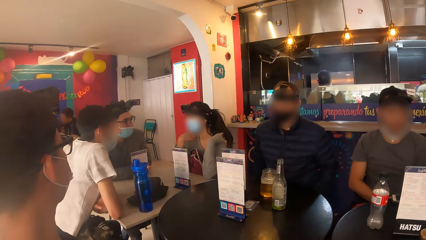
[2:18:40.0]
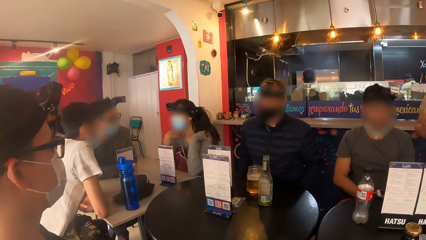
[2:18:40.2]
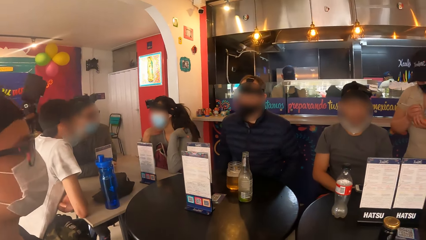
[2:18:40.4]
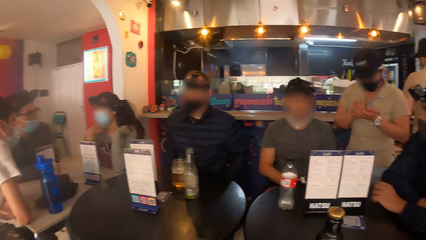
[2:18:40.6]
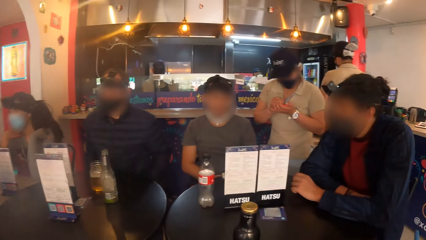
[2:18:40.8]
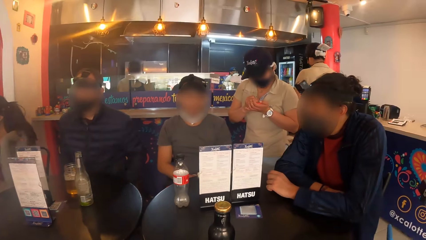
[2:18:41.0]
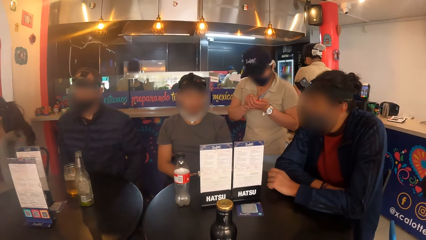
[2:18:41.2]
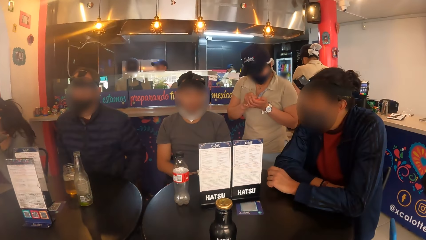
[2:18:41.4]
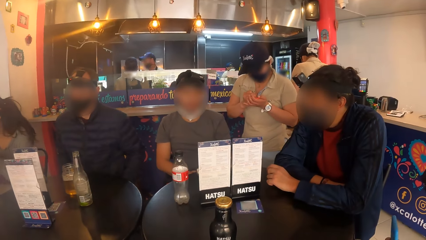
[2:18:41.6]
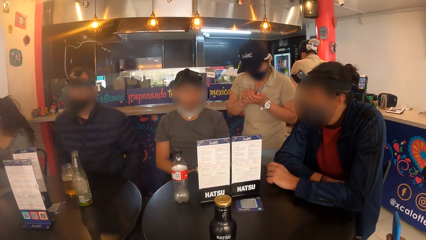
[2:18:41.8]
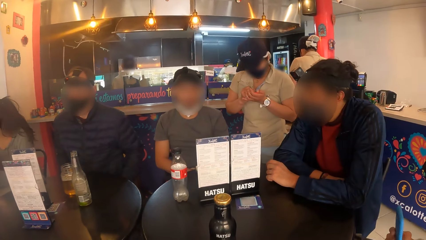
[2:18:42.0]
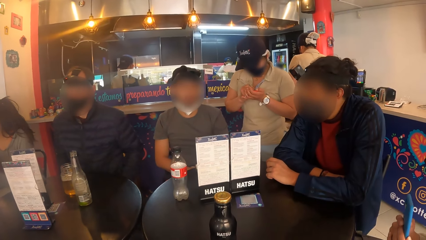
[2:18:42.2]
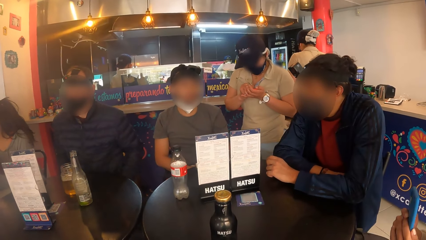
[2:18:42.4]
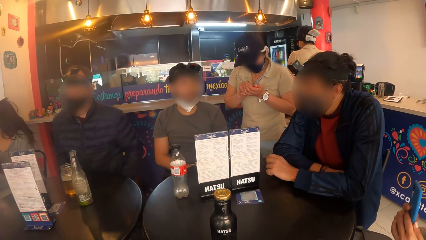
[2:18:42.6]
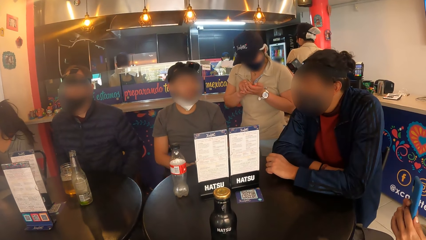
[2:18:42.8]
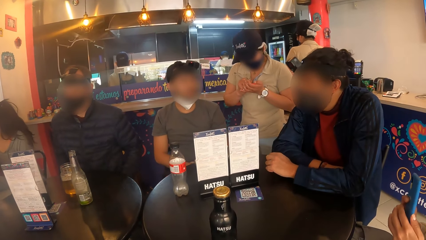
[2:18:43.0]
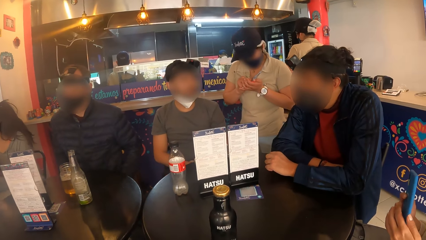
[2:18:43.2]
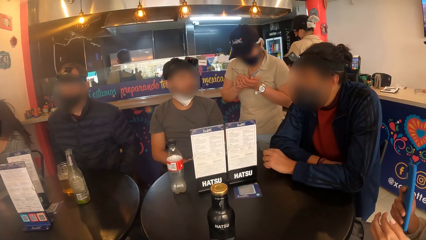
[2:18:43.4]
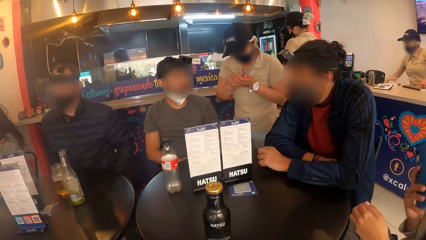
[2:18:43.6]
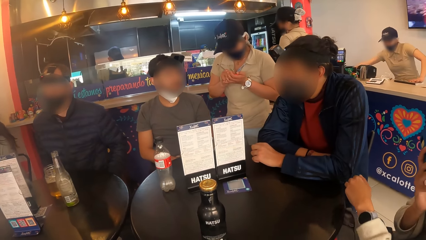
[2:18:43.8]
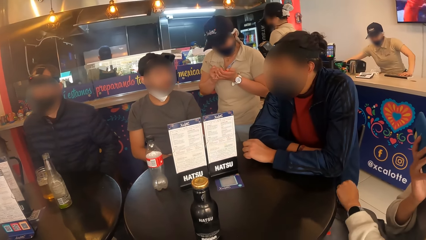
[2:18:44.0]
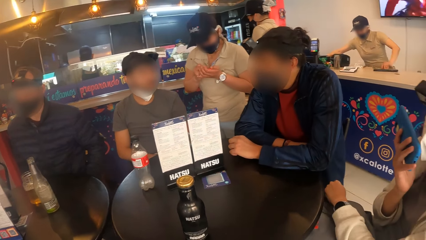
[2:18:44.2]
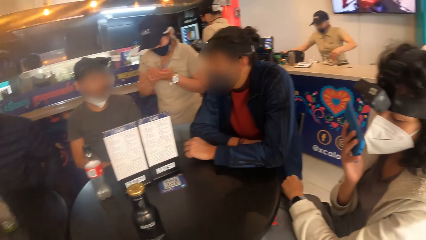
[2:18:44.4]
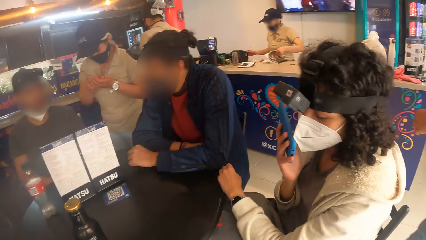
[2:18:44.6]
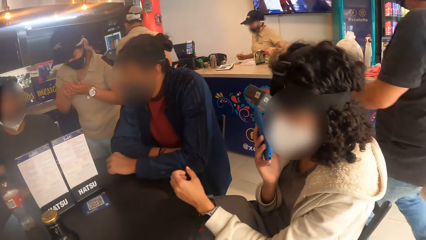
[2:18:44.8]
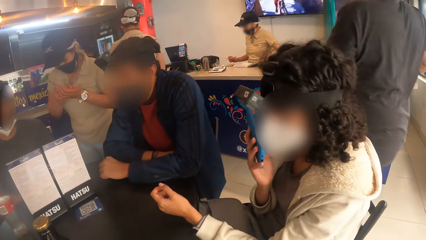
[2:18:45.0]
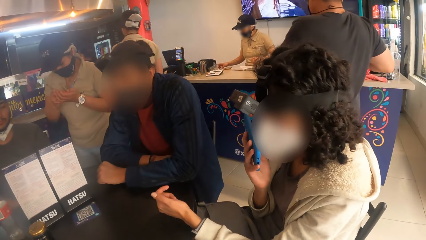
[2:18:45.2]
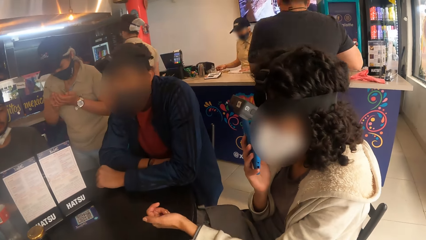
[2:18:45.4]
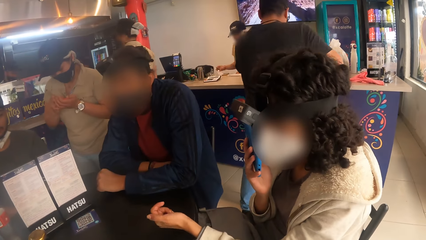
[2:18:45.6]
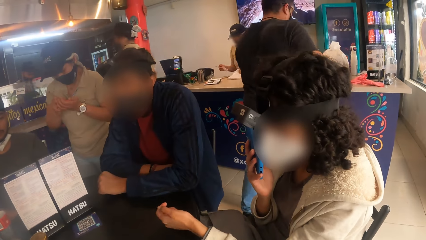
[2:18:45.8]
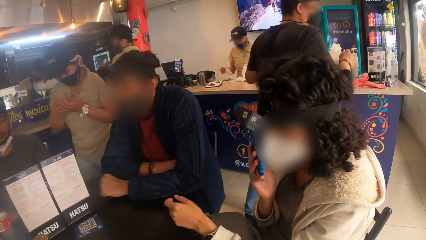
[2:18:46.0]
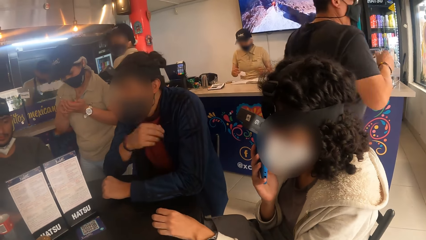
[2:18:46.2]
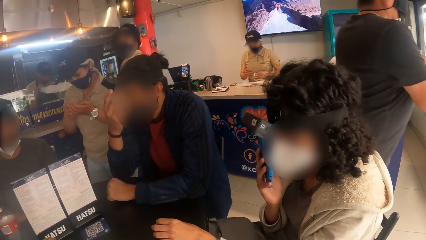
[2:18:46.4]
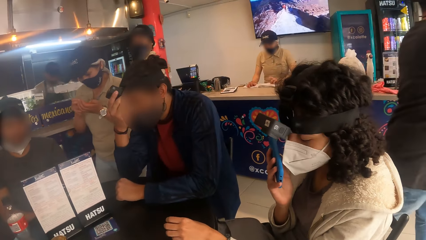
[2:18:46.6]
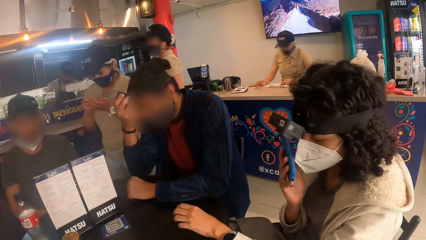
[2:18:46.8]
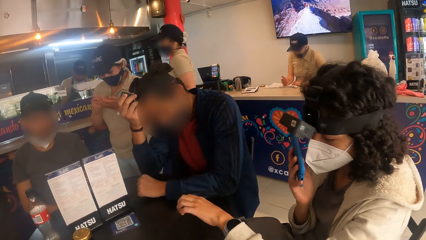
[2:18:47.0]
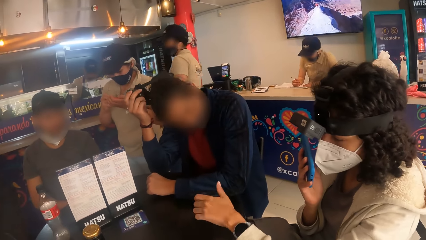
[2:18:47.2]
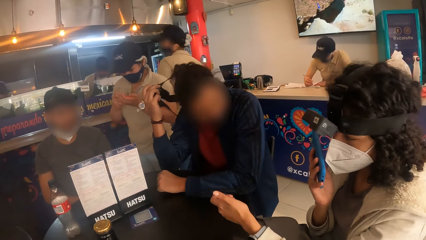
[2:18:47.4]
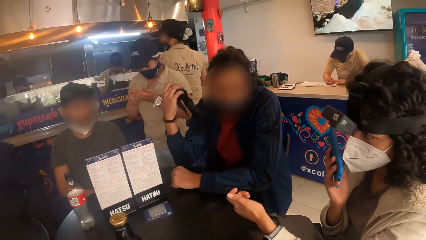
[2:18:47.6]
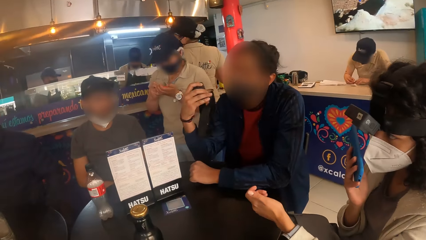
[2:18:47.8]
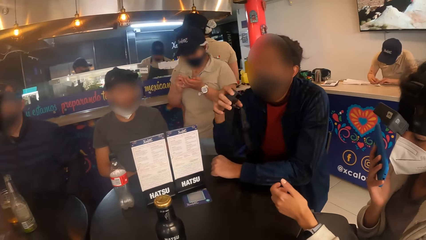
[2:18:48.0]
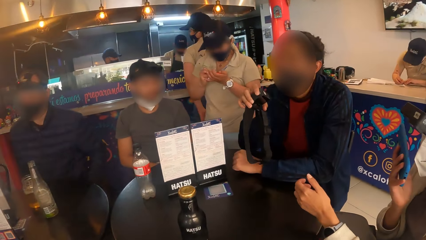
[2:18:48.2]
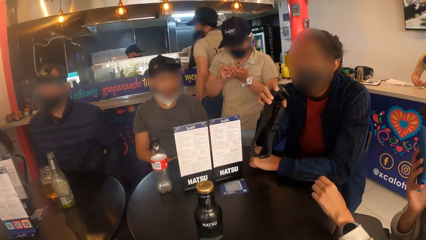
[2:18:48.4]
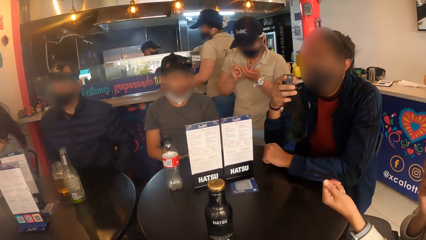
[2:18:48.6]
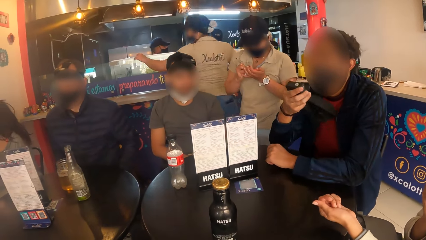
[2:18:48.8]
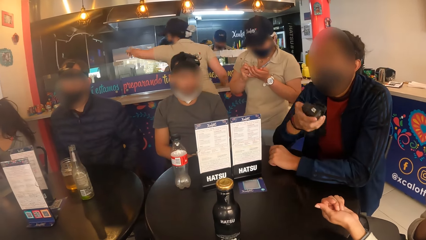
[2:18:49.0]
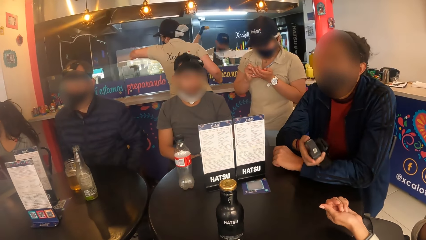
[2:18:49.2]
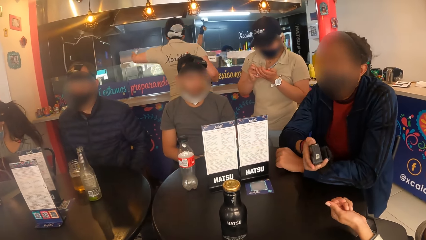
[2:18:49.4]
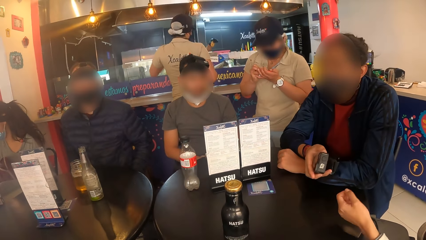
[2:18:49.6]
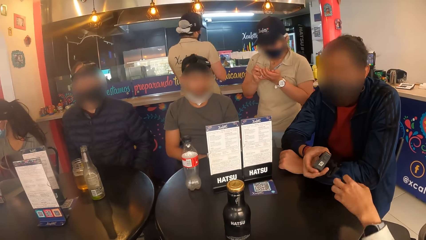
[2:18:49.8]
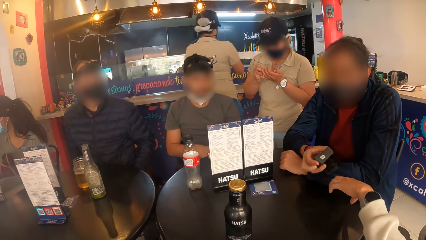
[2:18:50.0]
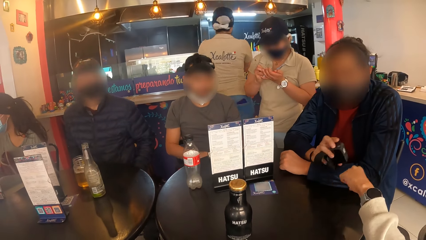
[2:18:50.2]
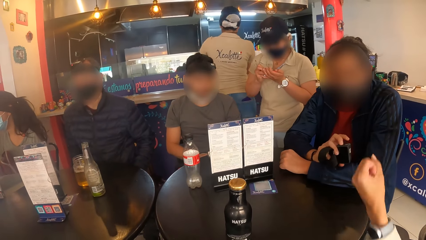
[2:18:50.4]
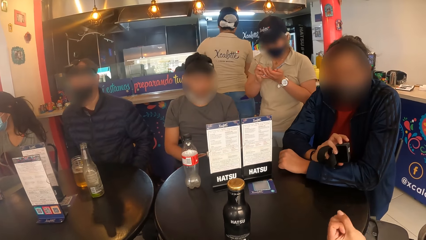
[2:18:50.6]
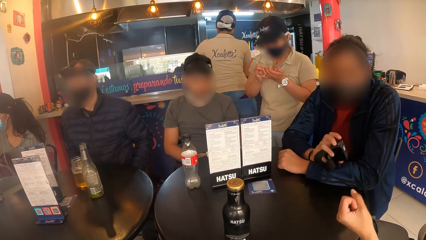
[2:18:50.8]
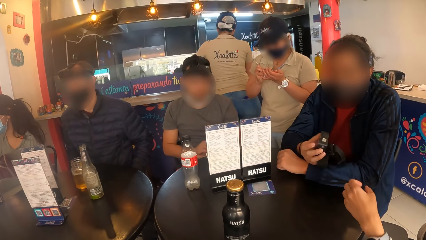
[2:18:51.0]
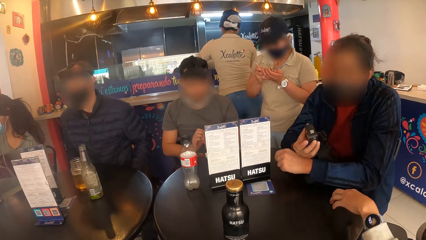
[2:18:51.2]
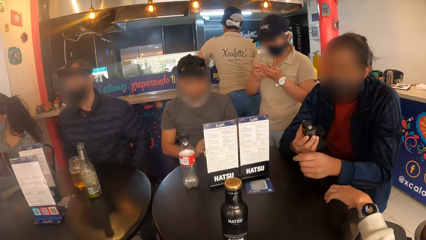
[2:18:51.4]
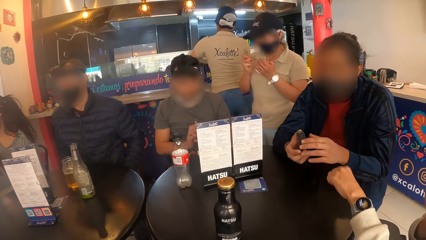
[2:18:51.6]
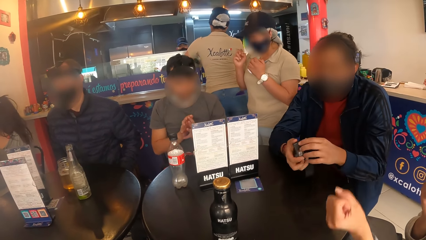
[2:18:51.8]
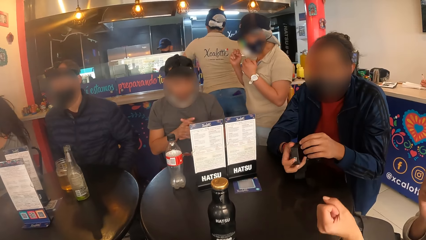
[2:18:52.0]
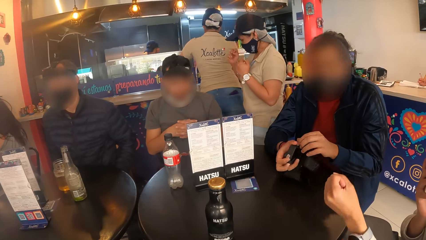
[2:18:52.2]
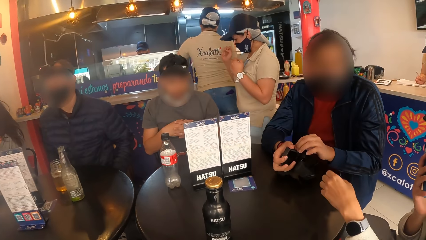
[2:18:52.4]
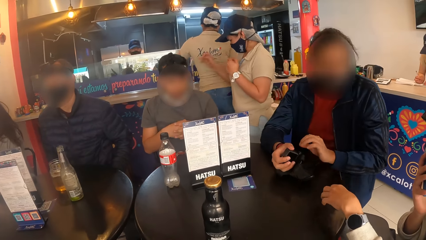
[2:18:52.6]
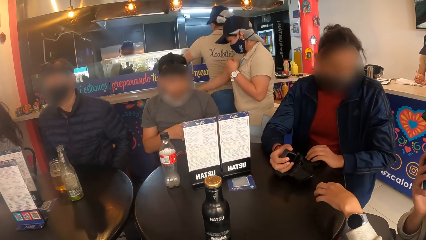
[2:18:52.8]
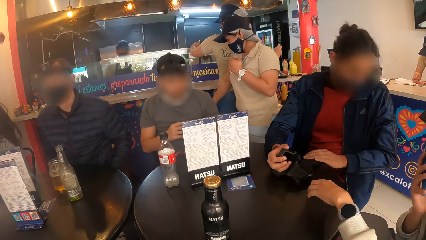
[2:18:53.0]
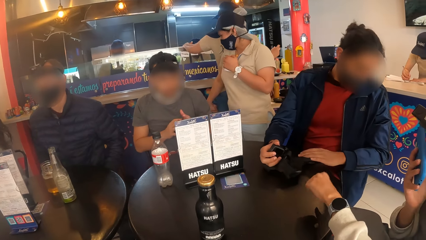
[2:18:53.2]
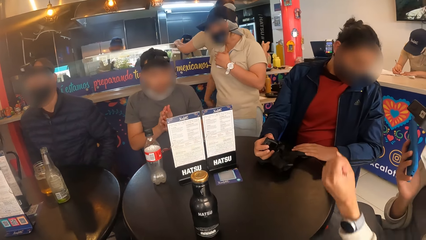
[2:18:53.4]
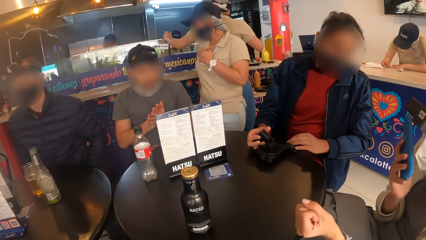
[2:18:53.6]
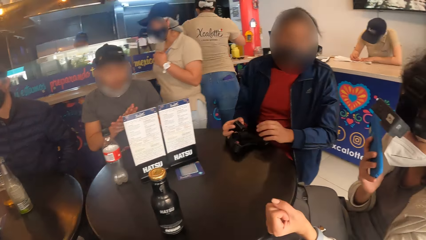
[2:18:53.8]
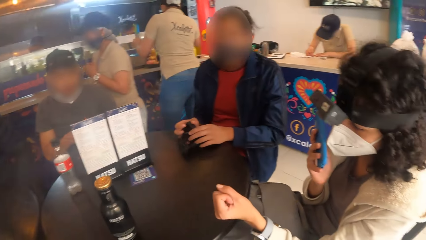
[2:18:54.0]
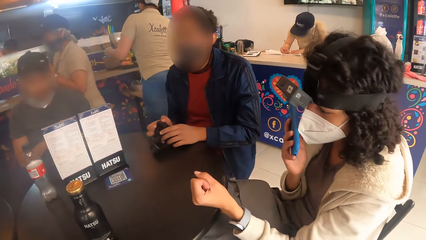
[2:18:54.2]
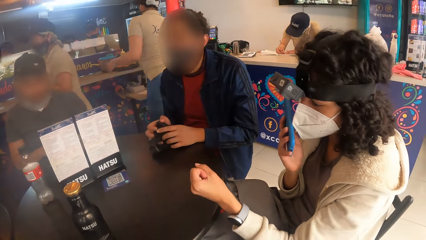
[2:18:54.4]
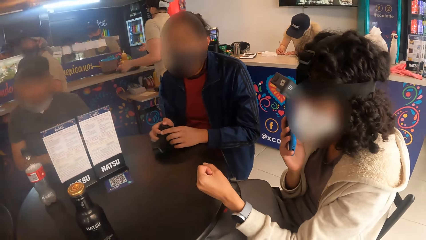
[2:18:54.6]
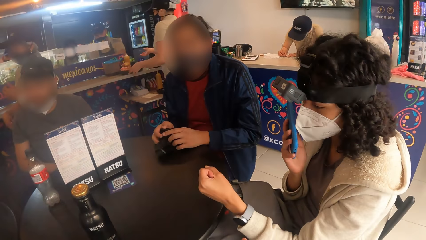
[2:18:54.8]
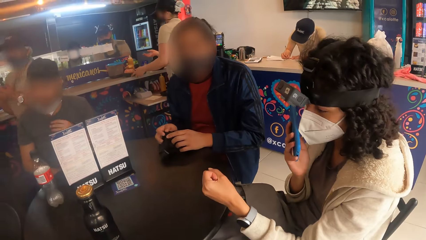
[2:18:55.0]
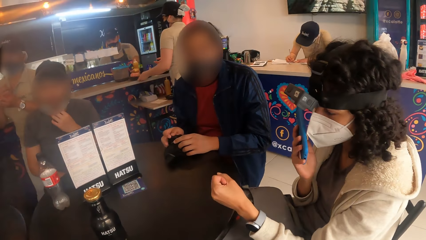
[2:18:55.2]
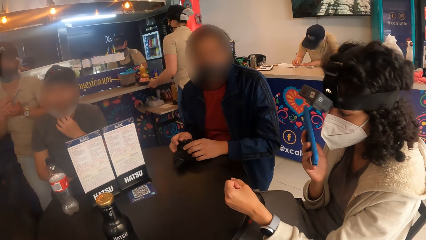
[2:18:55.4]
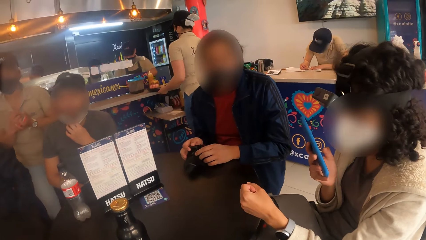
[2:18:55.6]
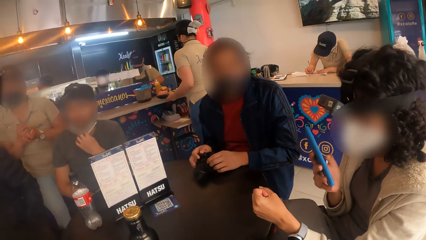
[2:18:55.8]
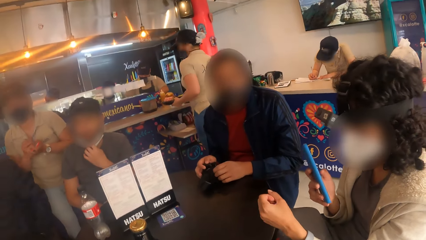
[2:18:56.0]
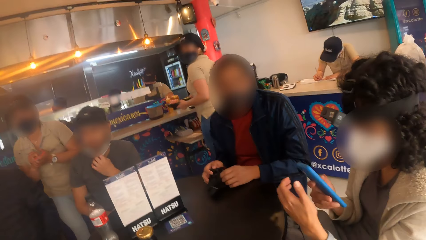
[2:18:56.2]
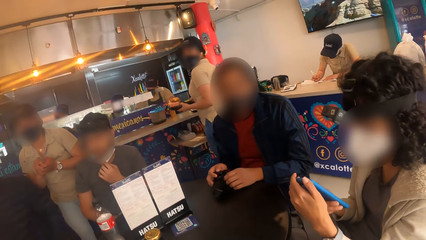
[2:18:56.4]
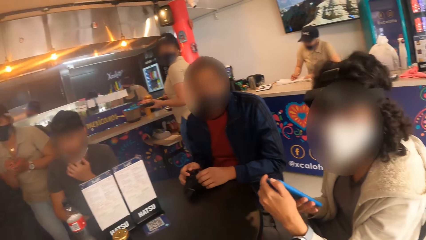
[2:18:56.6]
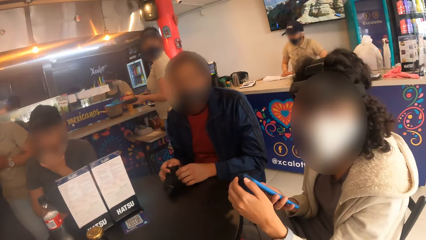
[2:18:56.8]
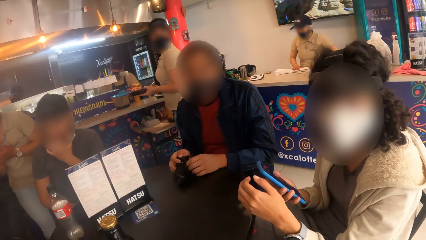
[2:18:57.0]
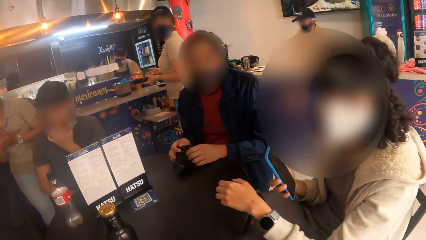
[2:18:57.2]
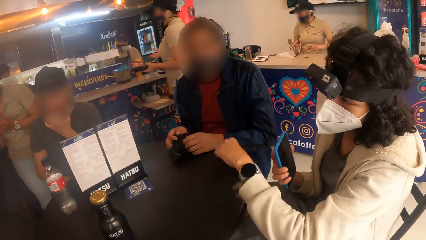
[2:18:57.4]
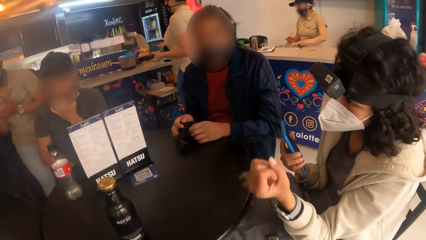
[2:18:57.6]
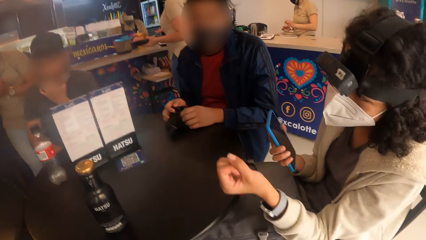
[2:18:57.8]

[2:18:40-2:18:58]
A person removes his left hand from the mask. The camera wearer looks in front. A waitress writes in the jotter in her left hand with the pen in her right hand. A woman operates the phone with her right hand. The woman holds the phone with her right hand. A man removes a camera on his head with his right hand. The woman gestures with her left hand. The camera wearer looks at the woman. They look in front. The woman gestures with her left hand. The man touches the camera in his right hand with his left hand. He places the camera on the table with his right hand and holds the camera on the table with his hands. The woman talks over the phone. The camera wearer looks at the woman. The woman holds the phone with both hands and gestures with her left hand.
